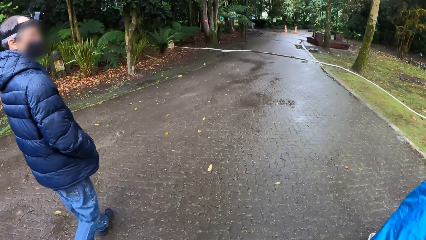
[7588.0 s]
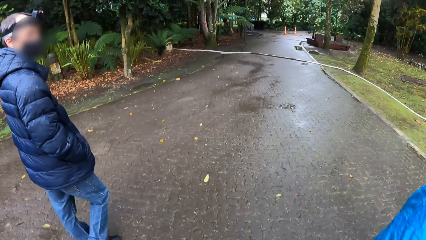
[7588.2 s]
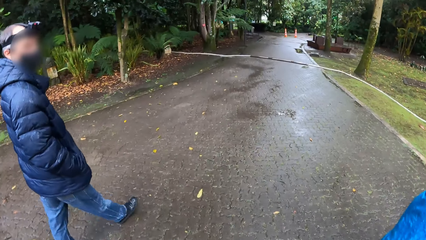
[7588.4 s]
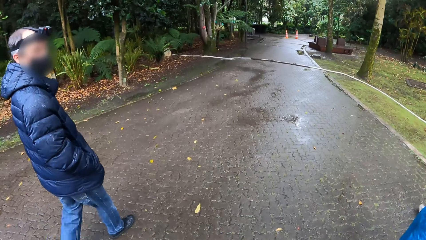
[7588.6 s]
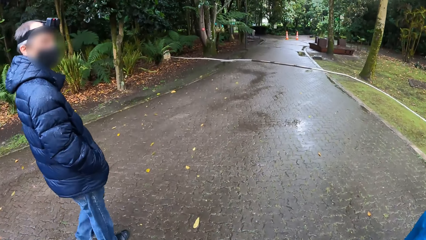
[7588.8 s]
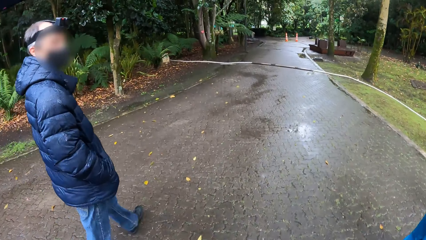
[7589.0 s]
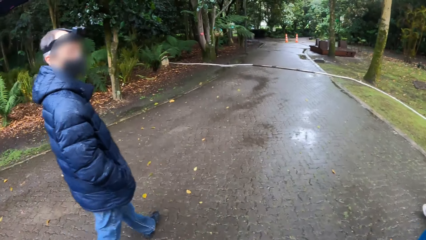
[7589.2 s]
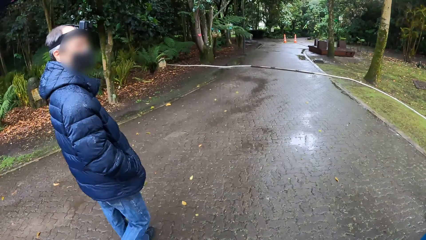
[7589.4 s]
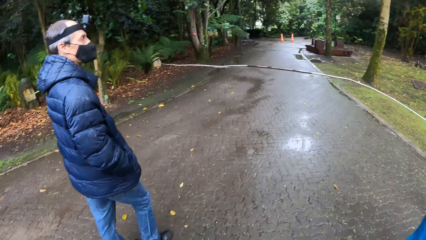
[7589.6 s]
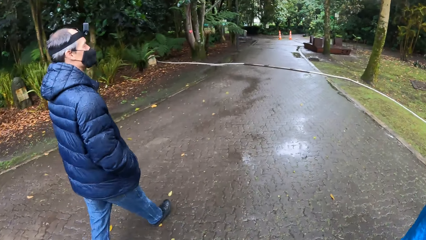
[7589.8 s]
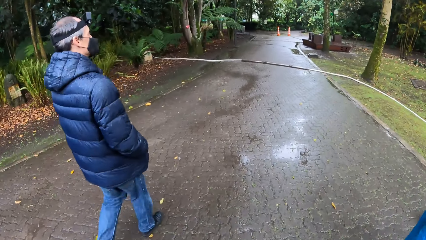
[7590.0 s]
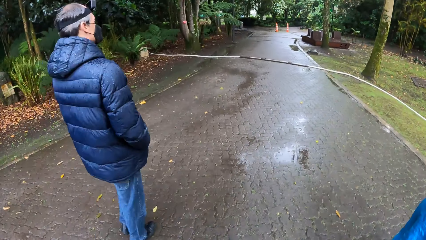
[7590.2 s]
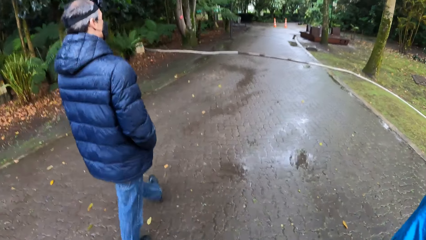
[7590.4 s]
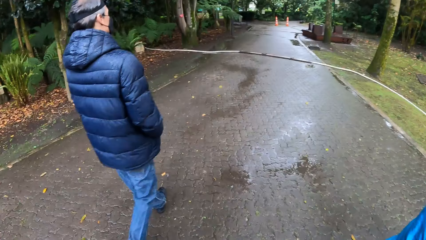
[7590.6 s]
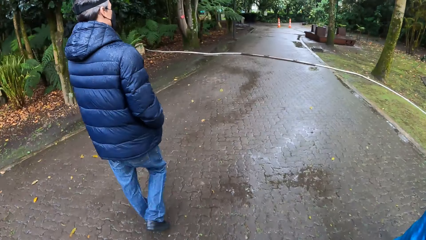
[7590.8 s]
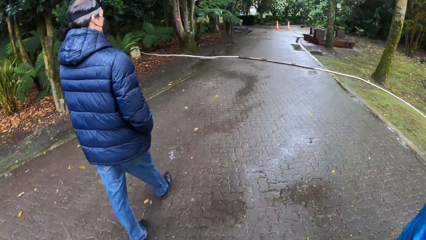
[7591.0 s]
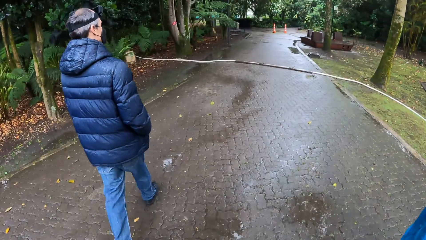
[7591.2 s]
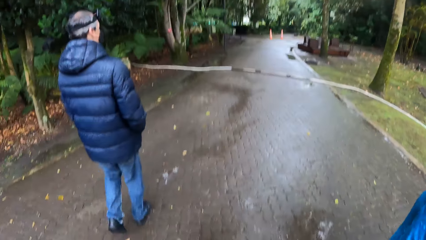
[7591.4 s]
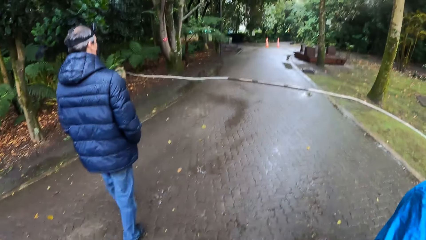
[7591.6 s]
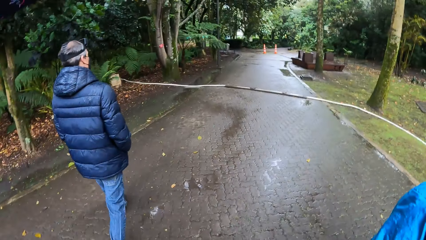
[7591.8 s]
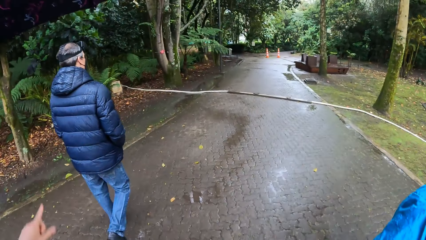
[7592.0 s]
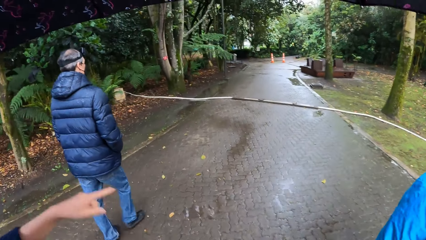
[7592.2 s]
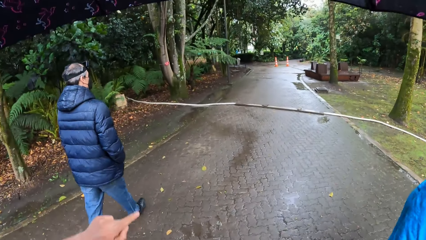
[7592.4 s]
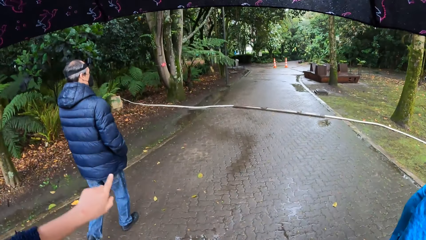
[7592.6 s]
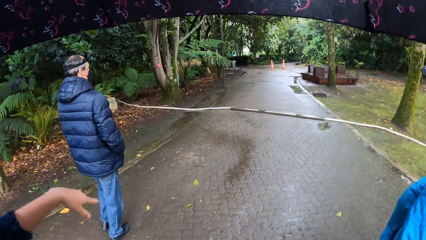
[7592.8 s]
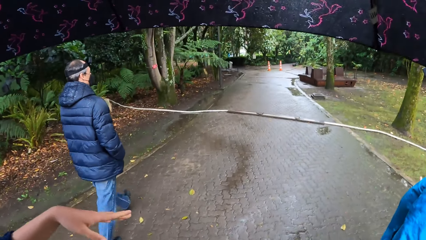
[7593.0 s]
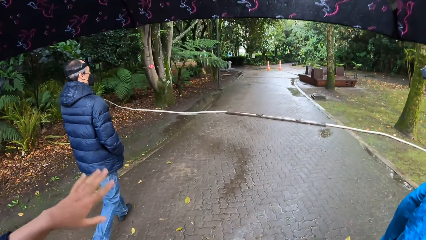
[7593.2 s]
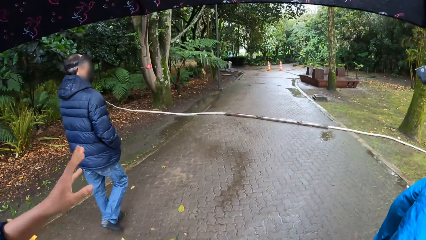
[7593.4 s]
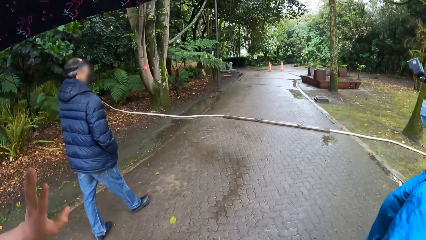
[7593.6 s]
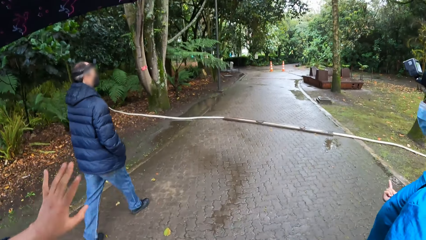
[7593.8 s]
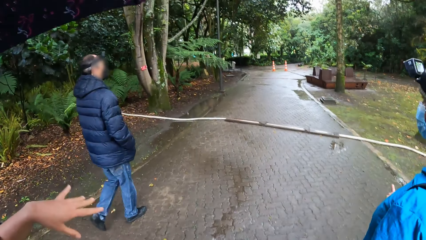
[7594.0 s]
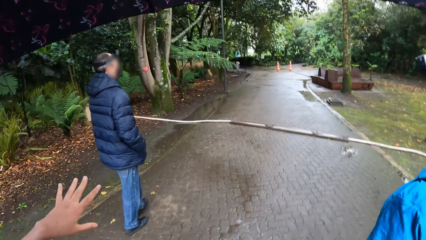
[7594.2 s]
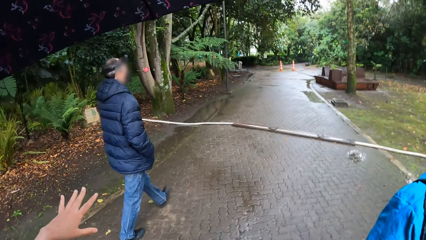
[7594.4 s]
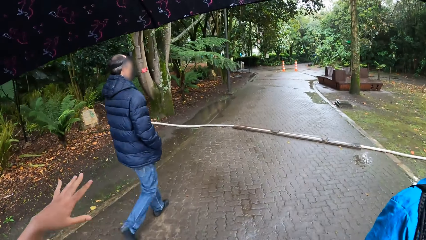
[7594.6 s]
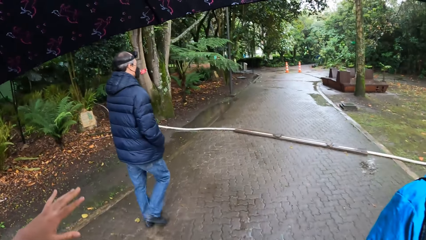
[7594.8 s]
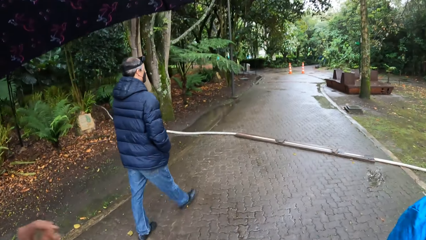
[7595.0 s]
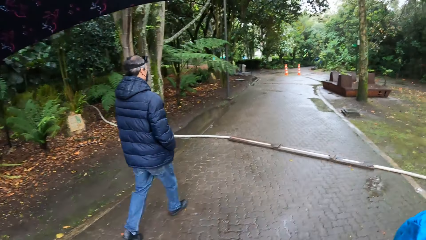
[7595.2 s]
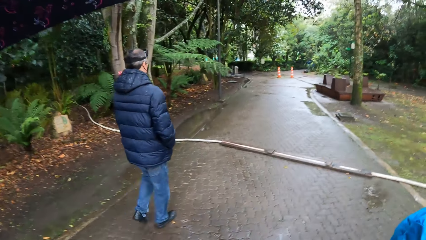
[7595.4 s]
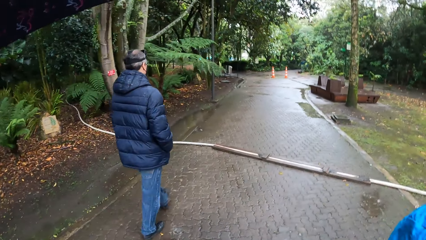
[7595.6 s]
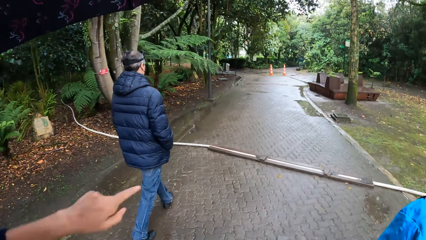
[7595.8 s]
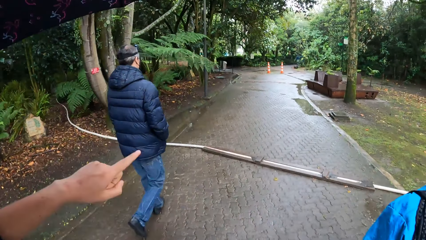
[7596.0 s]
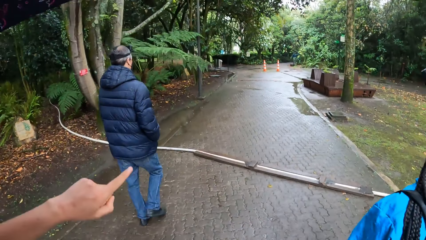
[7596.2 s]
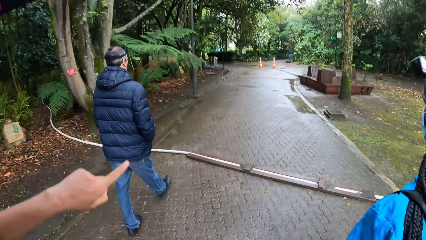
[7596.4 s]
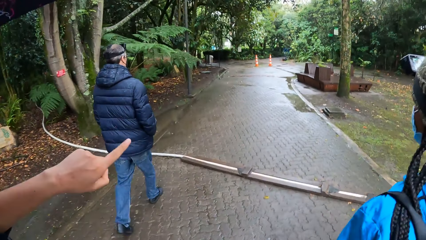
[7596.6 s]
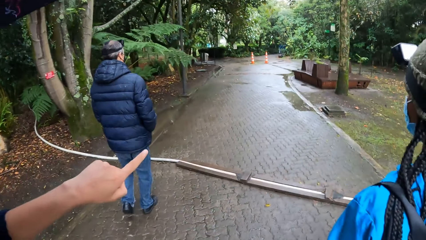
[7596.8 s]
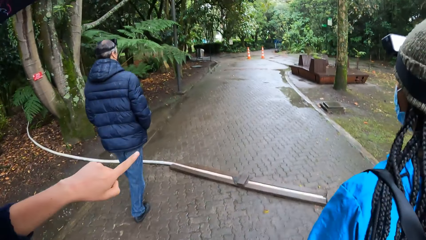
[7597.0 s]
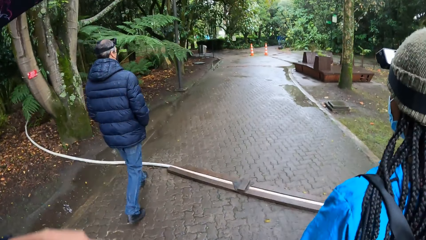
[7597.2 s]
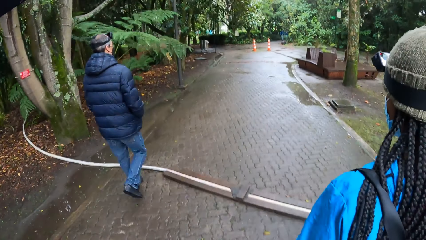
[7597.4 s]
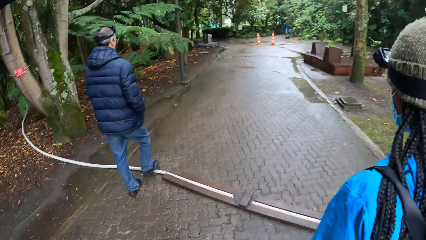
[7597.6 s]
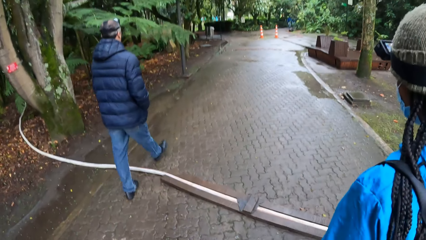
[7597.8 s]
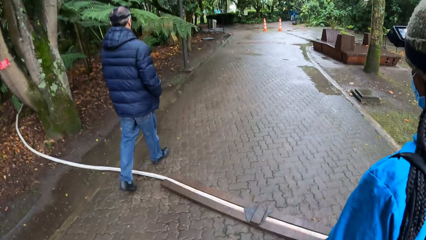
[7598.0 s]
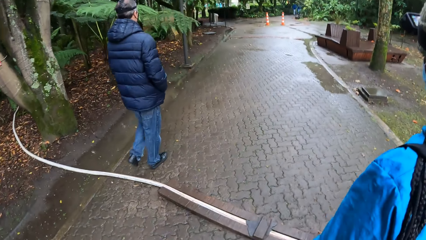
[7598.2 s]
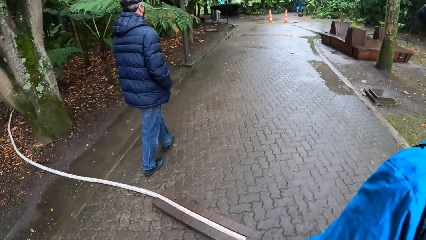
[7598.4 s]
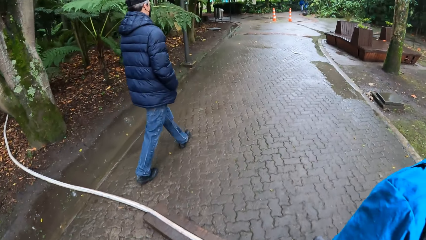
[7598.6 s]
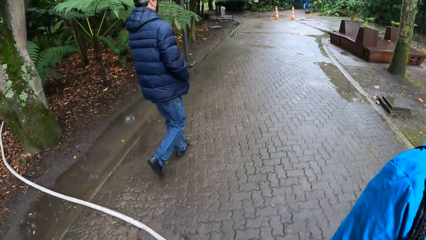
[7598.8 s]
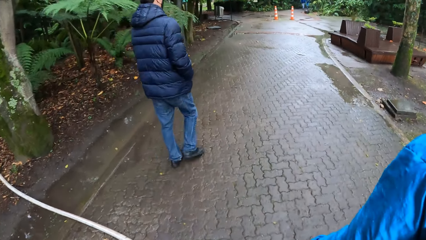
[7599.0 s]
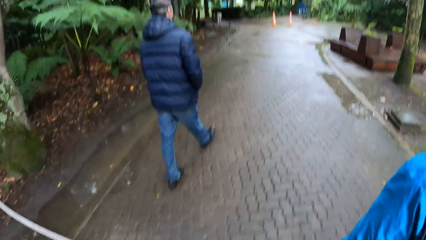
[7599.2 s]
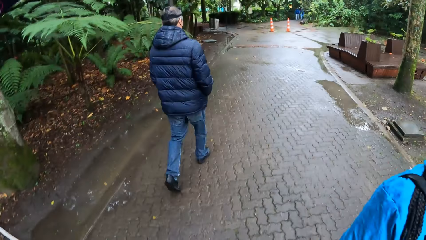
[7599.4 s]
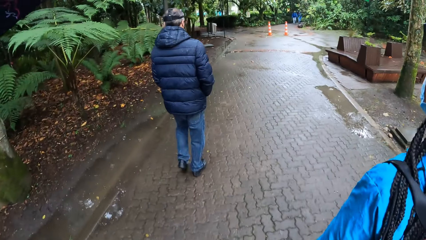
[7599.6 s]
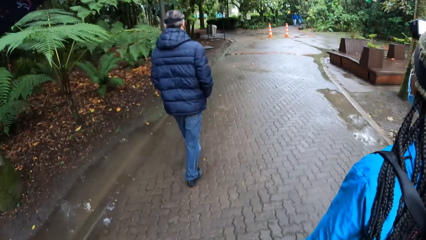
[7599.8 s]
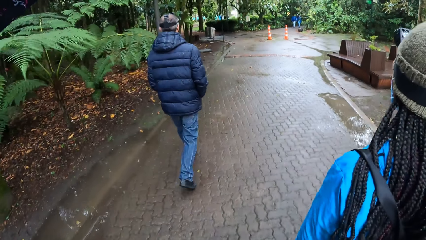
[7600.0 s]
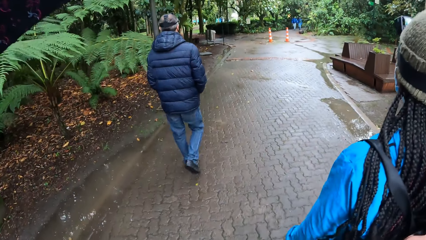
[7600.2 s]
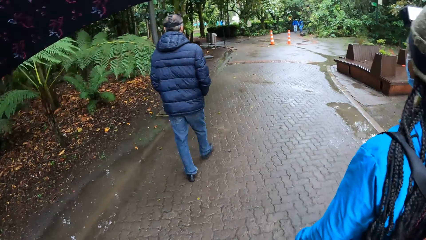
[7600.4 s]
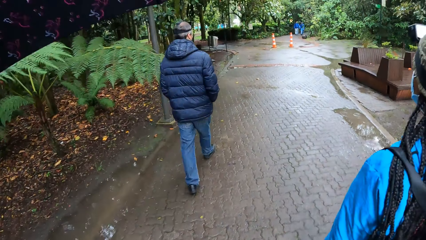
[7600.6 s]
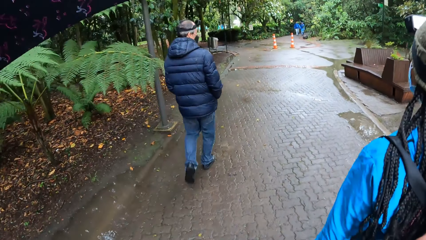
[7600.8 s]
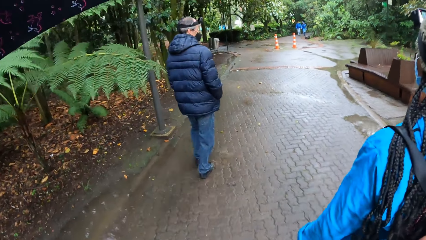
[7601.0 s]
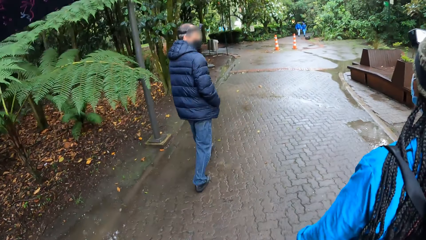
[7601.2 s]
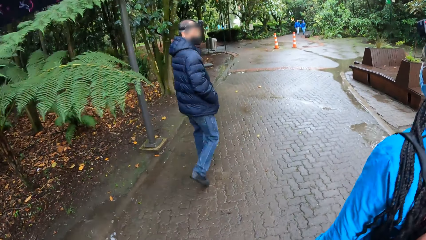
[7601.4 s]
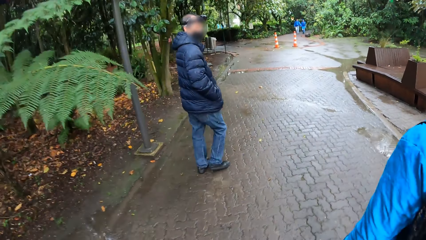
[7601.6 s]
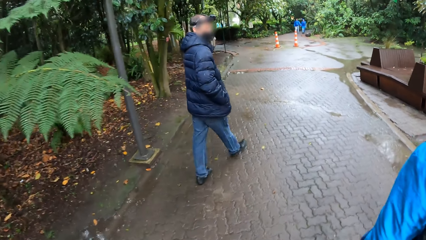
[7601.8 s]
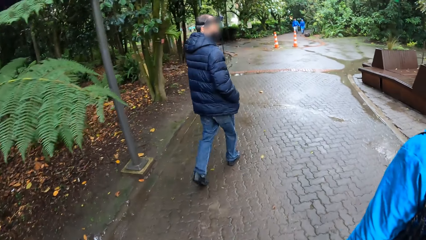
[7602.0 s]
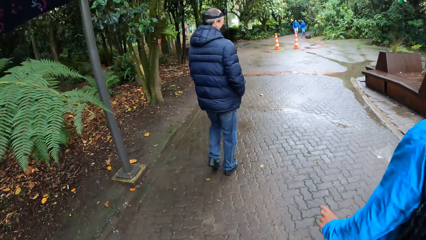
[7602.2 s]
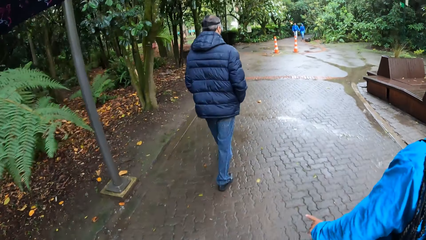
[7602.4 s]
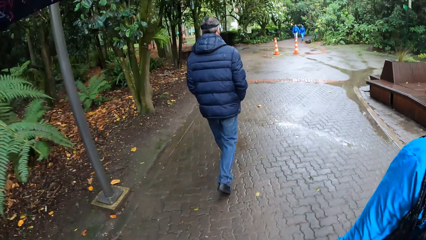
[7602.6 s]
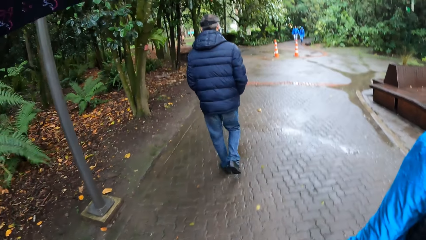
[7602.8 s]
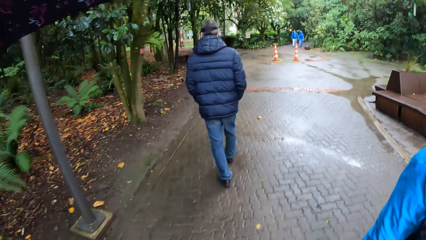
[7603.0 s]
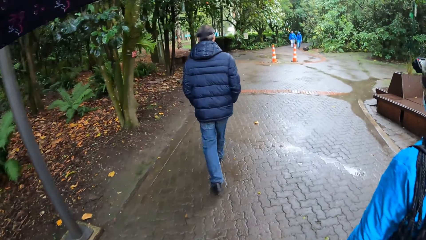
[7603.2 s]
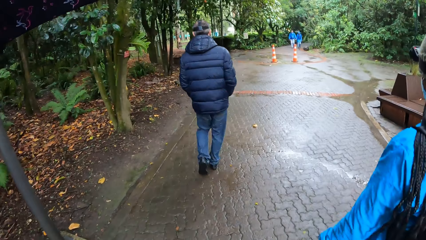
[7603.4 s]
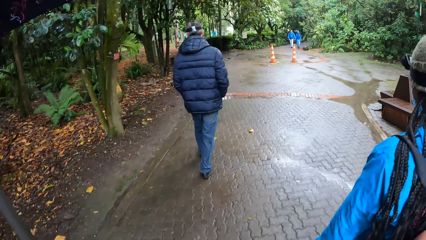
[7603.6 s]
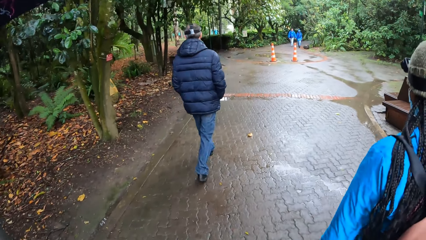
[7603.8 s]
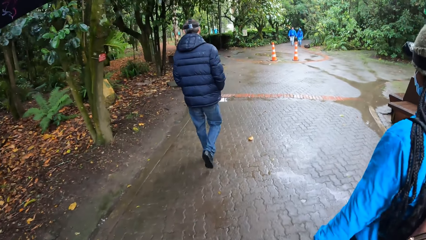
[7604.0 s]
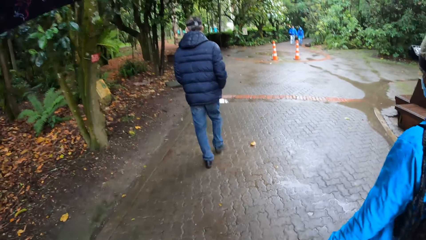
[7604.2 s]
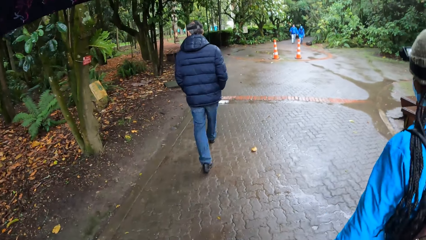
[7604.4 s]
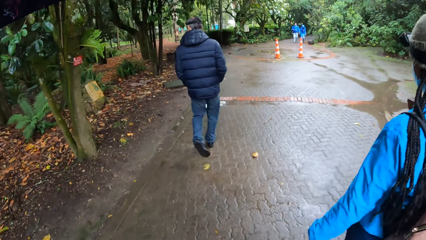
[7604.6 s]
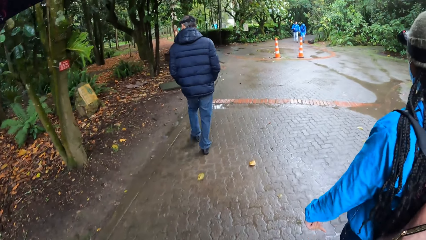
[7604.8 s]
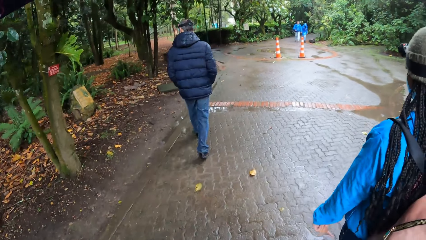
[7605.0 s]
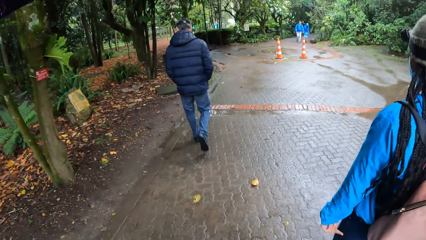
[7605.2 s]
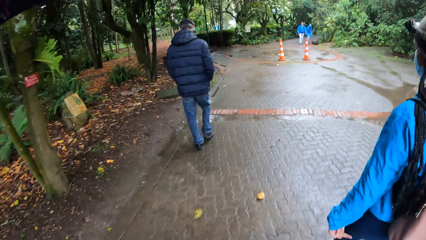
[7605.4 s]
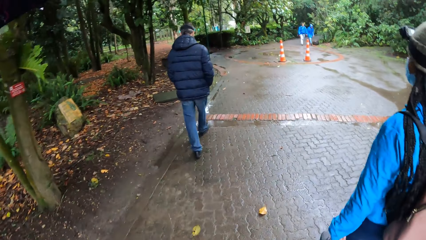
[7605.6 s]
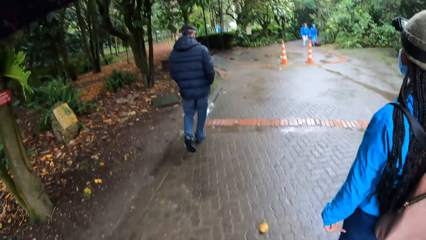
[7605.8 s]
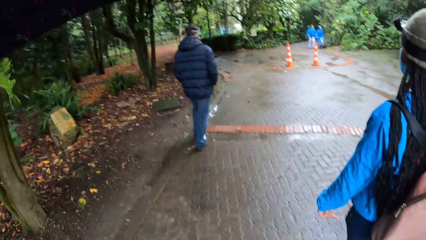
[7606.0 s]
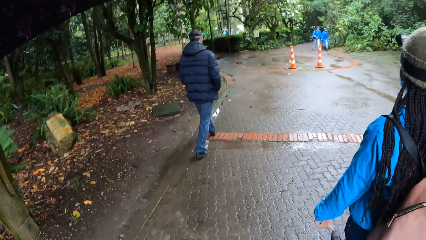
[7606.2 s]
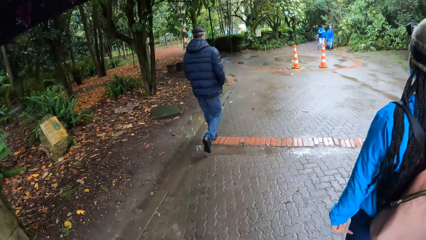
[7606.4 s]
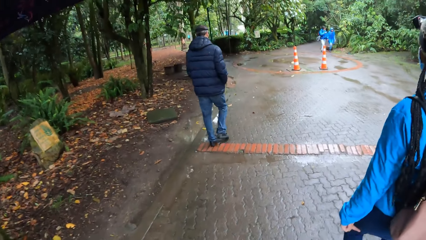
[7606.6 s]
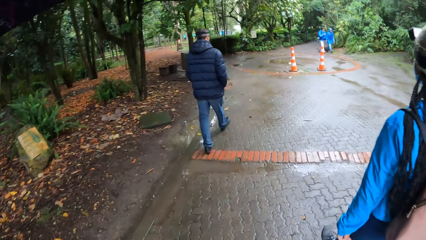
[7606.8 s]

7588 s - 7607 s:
A woman walks around the road. A man looks backward. The woman walks around the road. Another woman points her left index finger forward. The man walks around the road. The second woman points at something. The first woman walks around the road. The first woman walks in front of the camera wearer. The man looks backward. The man walks around the road. The first woman walks around the road.
